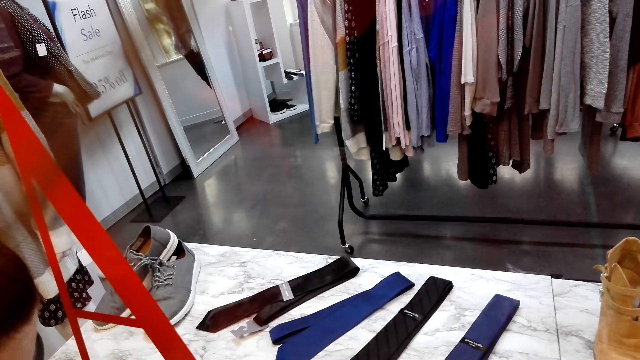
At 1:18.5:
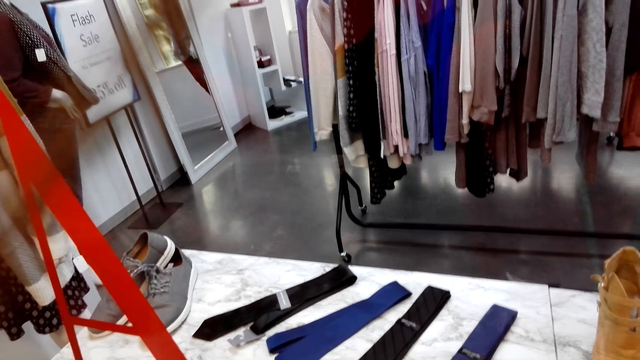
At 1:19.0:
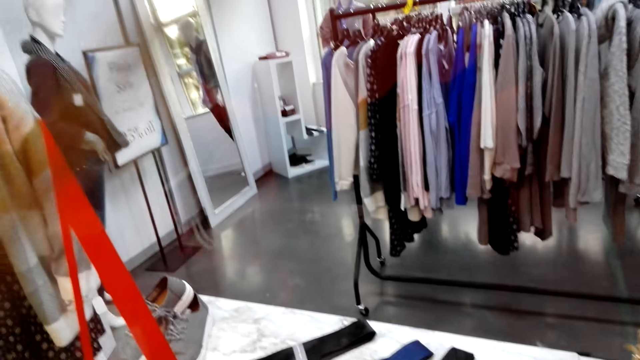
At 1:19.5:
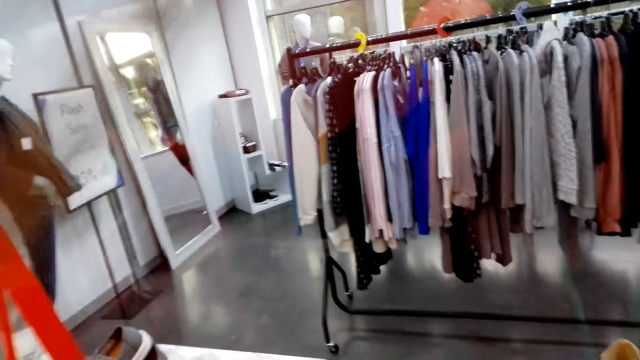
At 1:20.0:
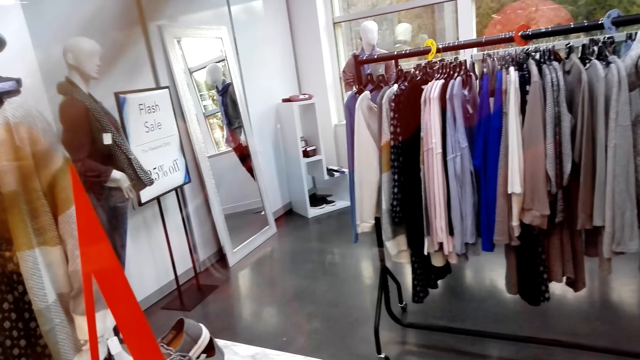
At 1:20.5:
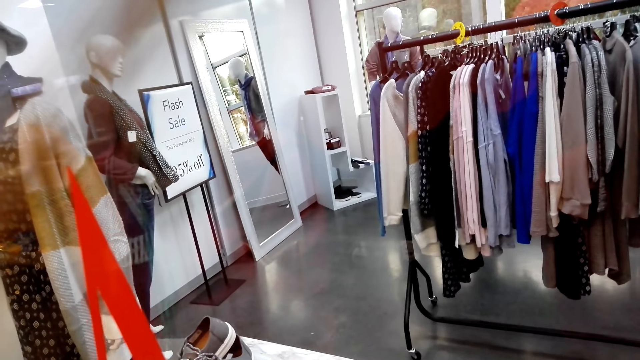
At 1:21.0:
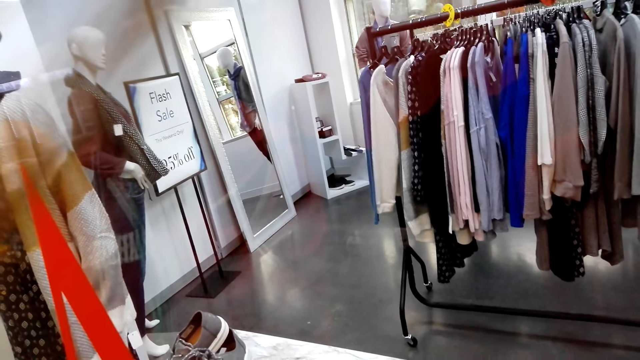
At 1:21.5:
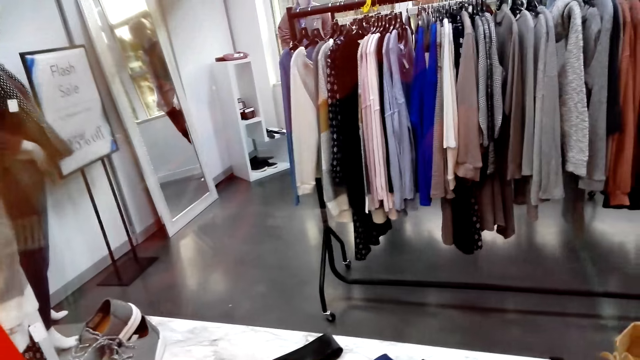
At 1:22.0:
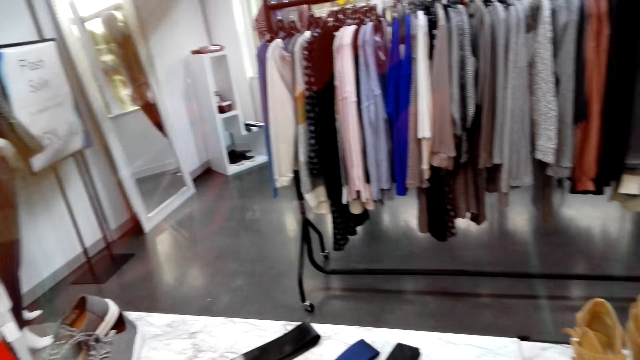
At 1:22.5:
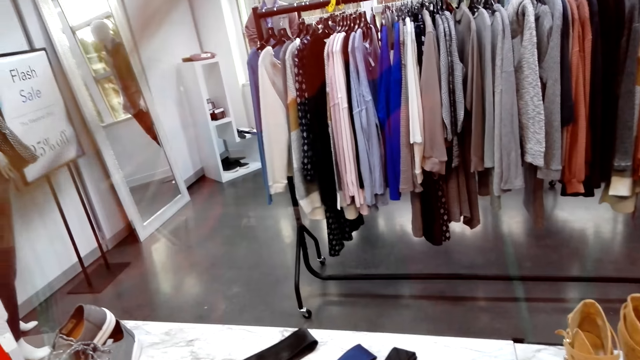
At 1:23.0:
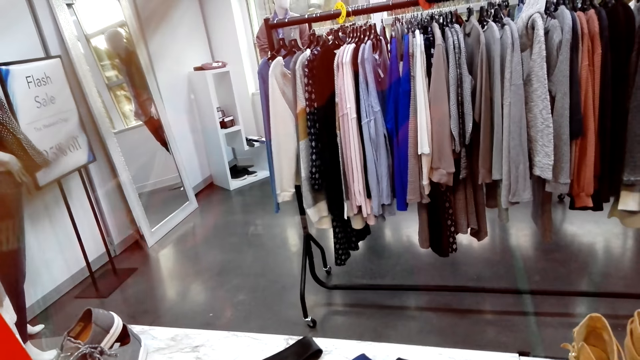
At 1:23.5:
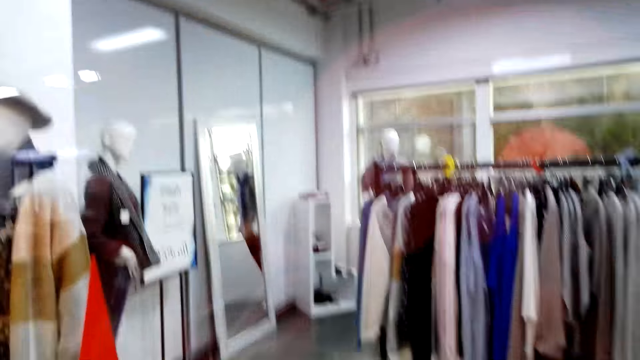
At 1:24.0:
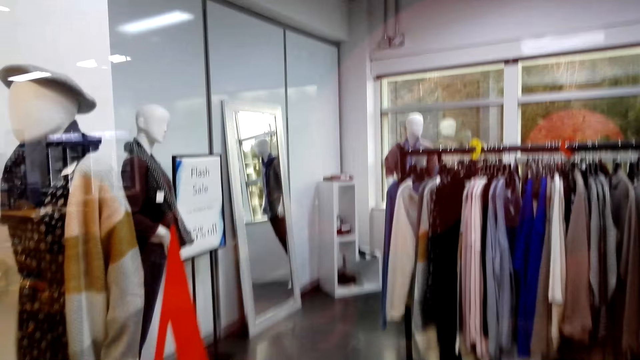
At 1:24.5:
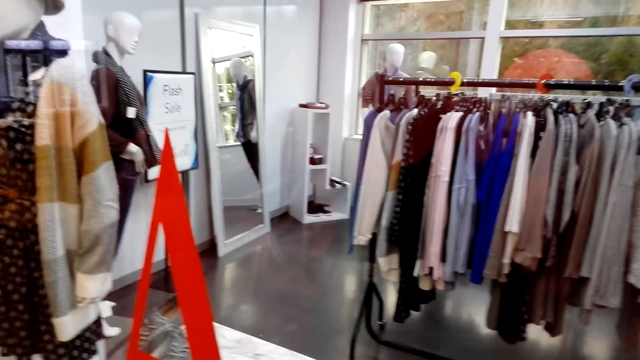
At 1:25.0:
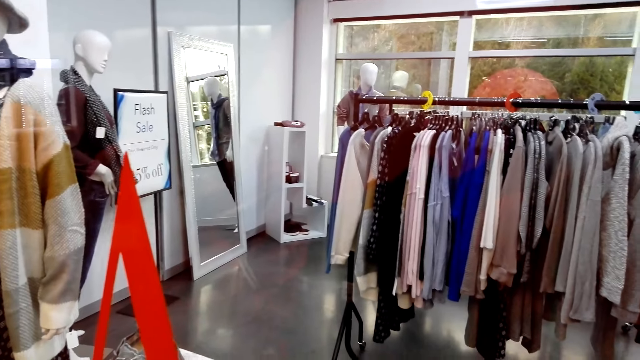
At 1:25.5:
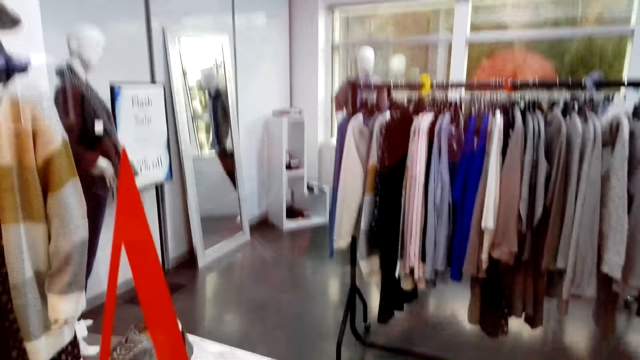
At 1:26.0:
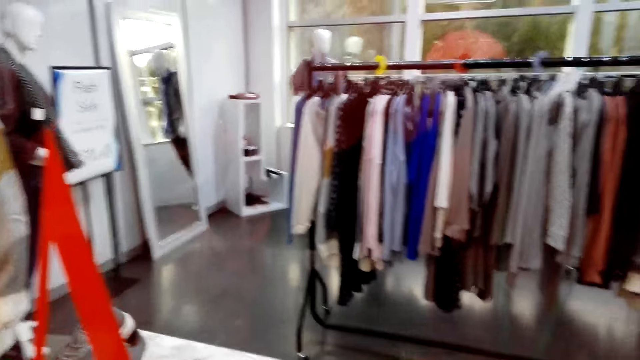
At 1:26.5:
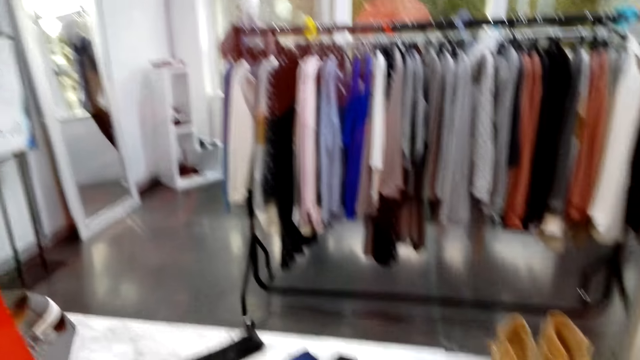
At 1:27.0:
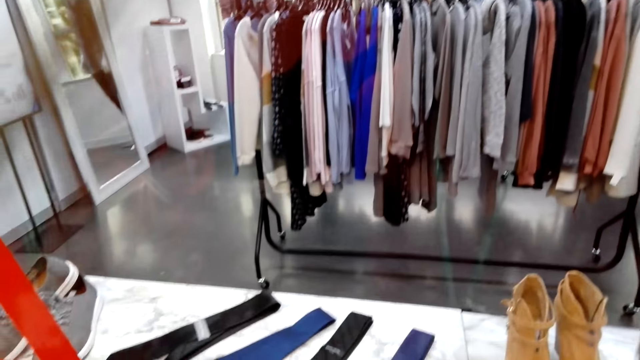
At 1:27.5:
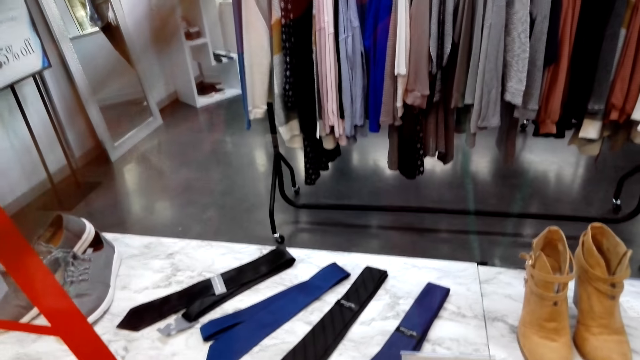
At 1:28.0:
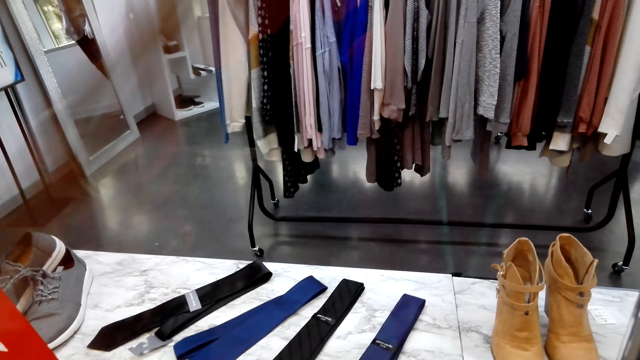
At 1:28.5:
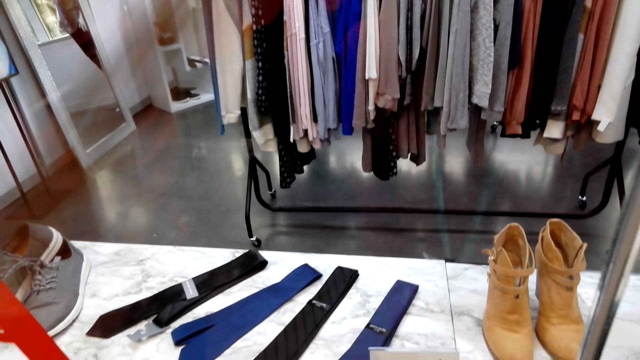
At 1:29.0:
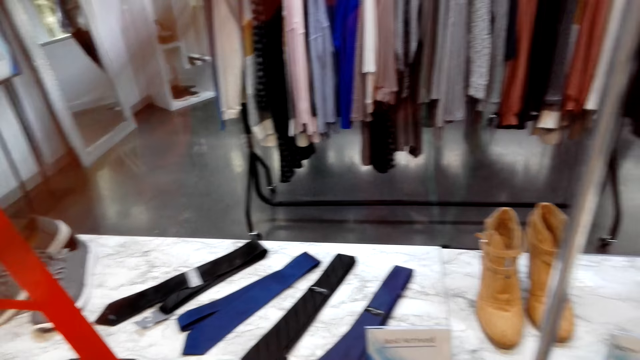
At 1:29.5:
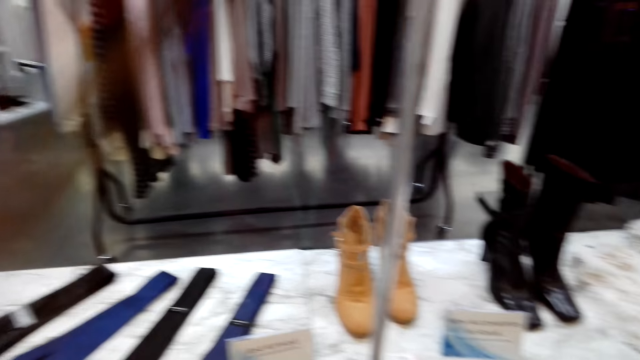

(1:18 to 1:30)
The camera wearer points at the tie on the display through the mirror. They stare at the tops.

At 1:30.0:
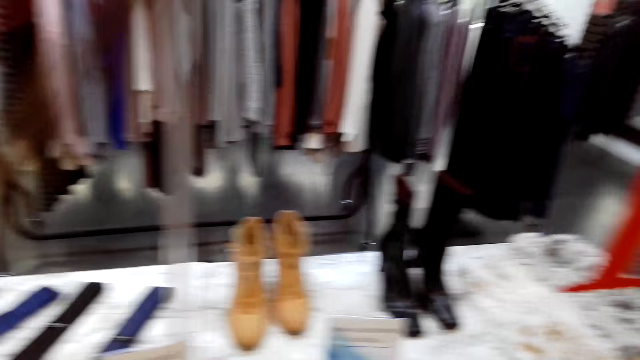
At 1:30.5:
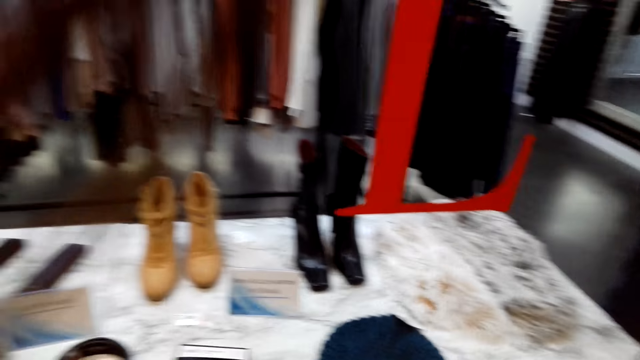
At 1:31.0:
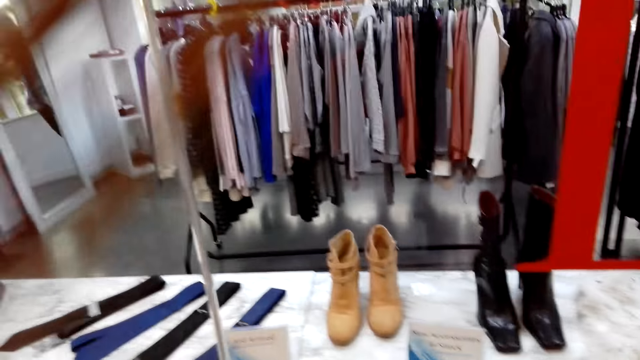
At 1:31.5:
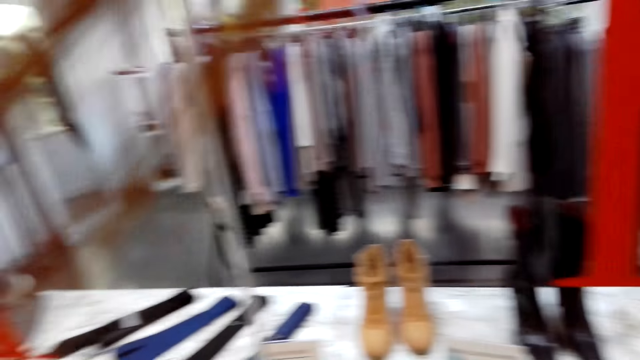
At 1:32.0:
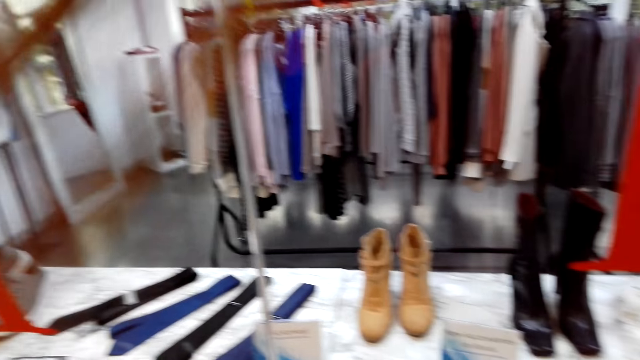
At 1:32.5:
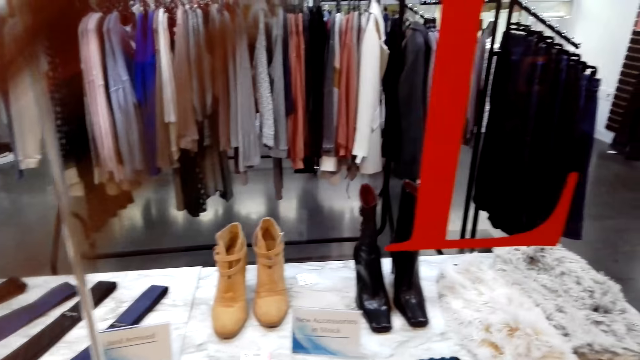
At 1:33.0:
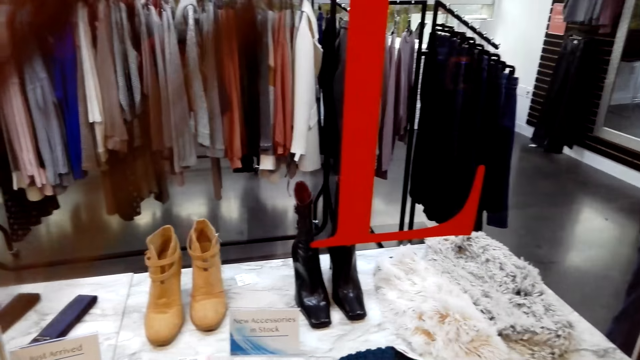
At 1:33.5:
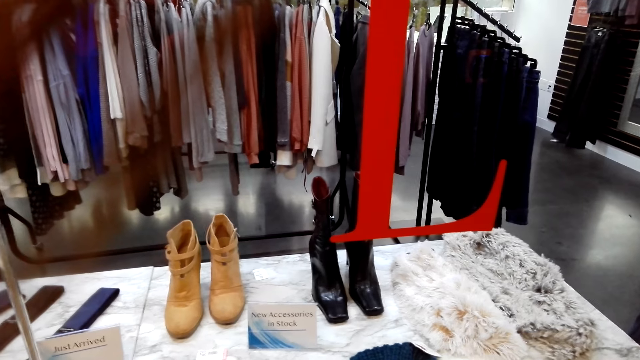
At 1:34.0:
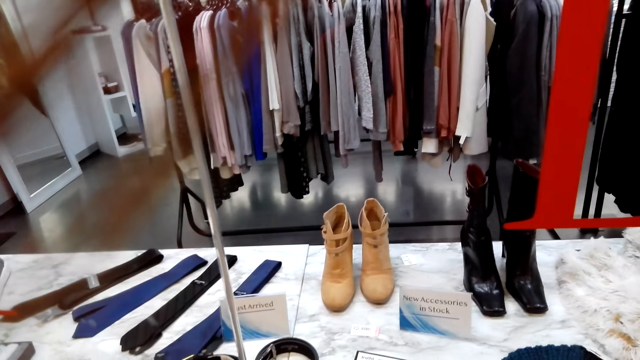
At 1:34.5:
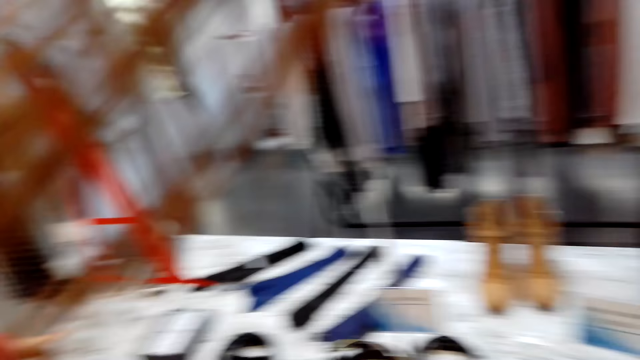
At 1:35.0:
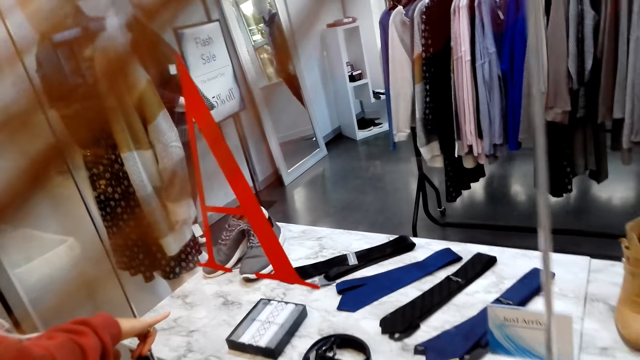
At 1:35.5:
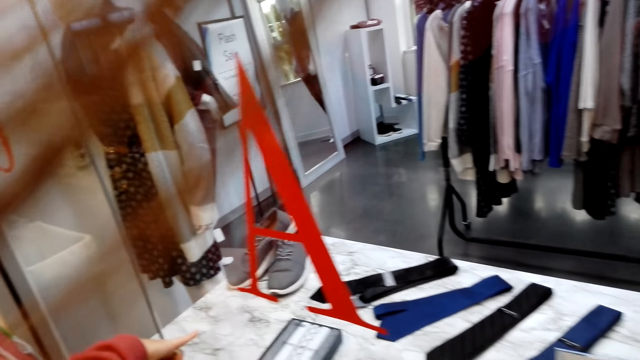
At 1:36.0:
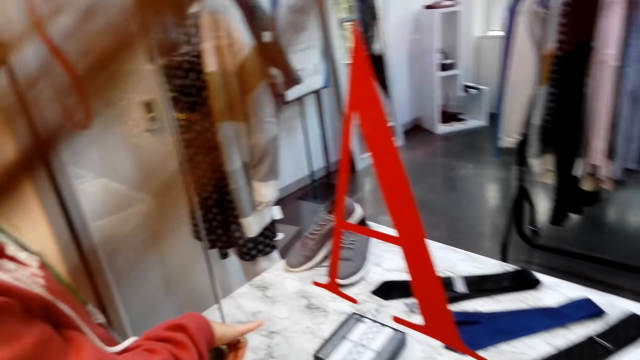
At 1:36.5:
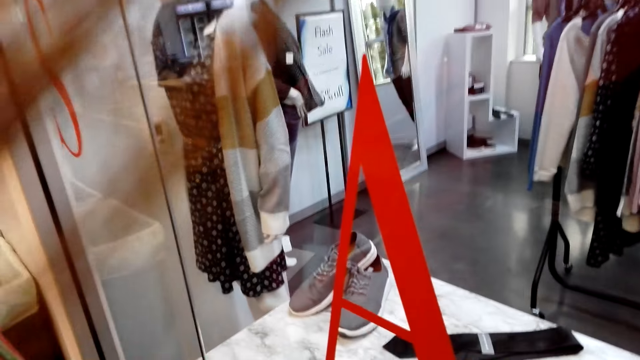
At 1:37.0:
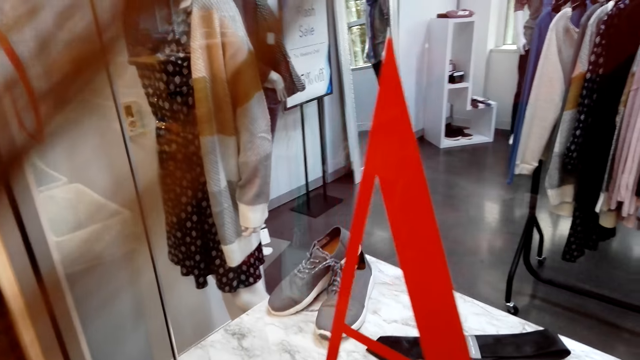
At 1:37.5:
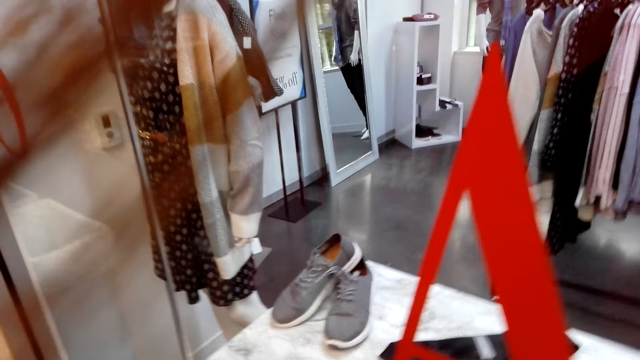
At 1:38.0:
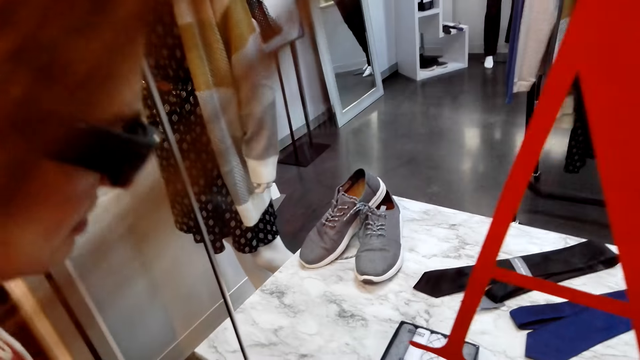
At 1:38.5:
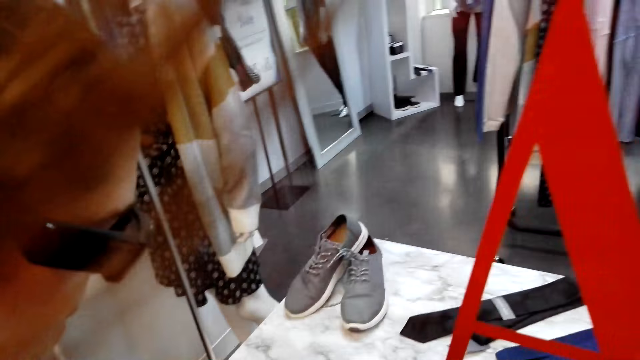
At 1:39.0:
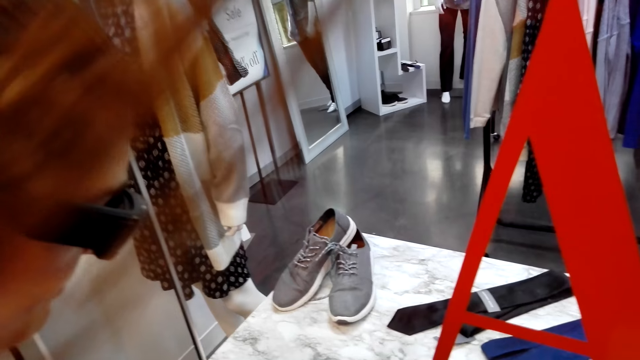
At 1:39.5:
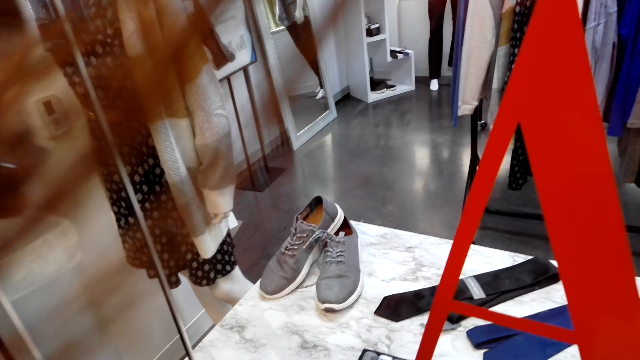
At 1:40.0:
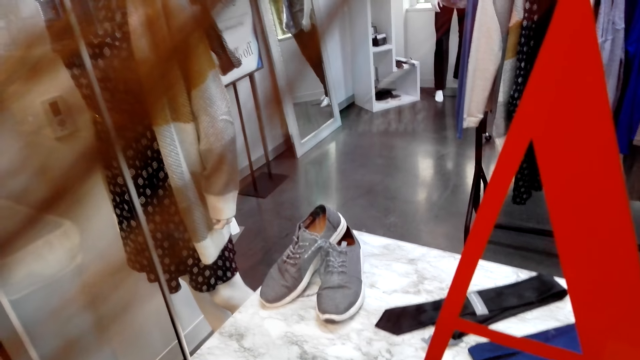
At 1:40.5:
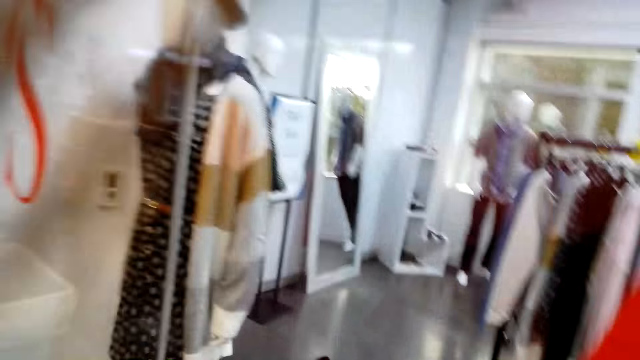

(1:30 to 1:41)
The camera wearer talks to a man.
